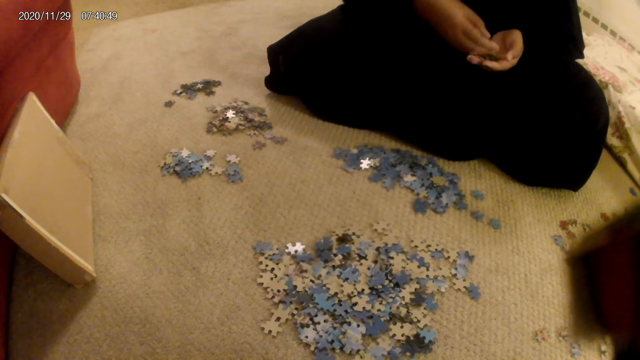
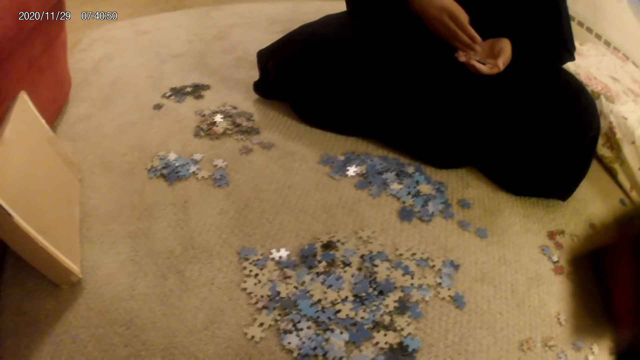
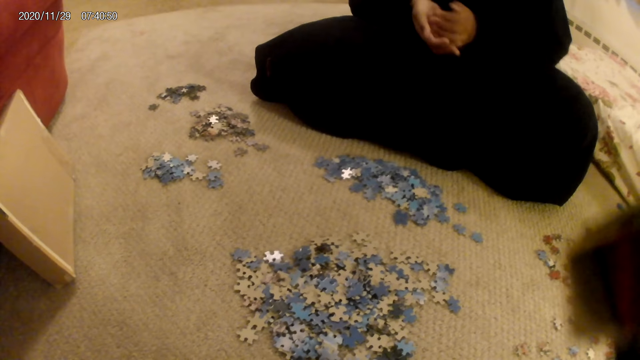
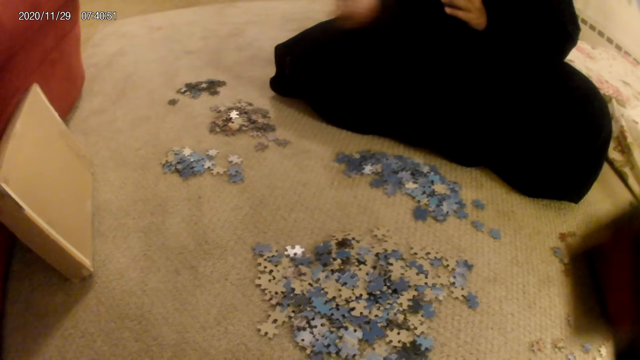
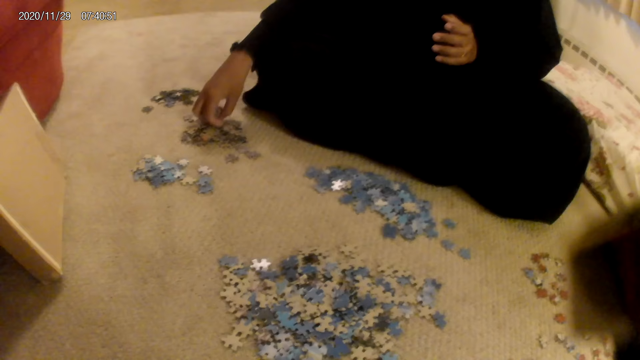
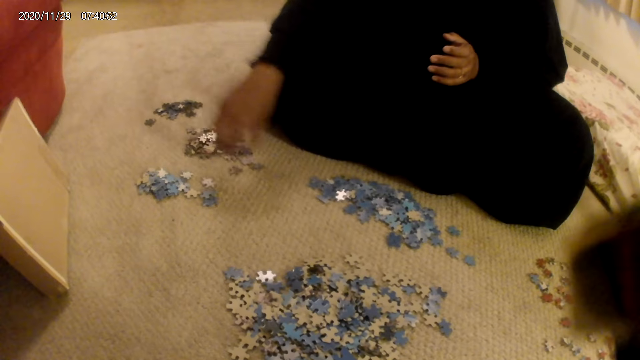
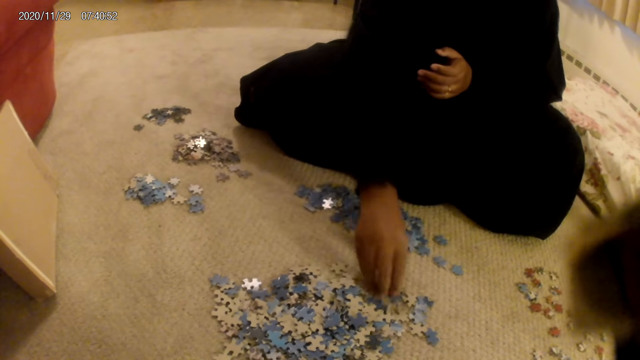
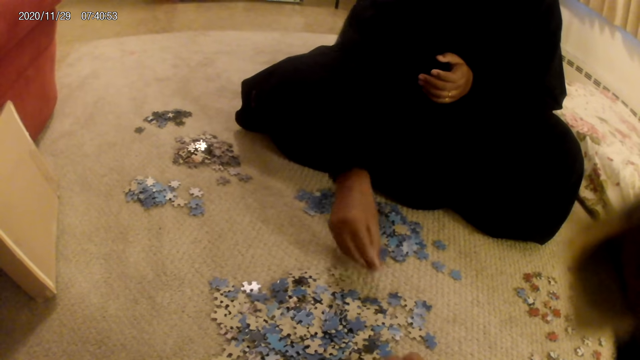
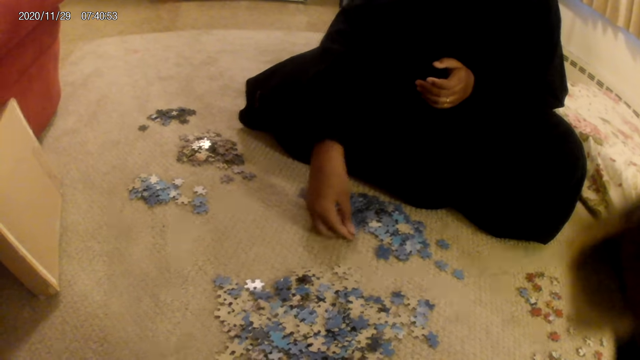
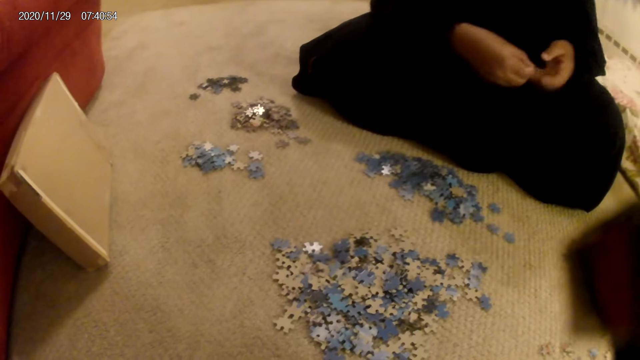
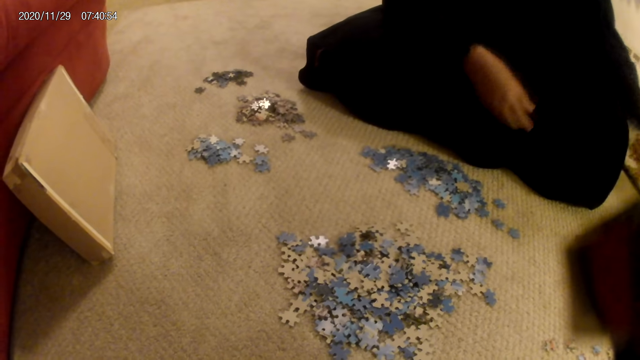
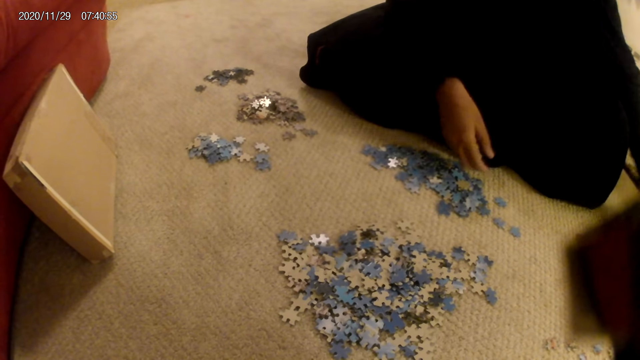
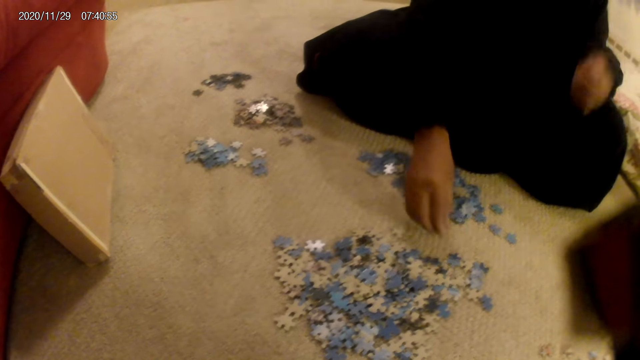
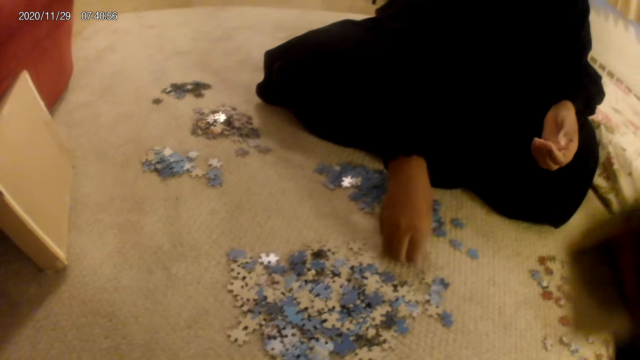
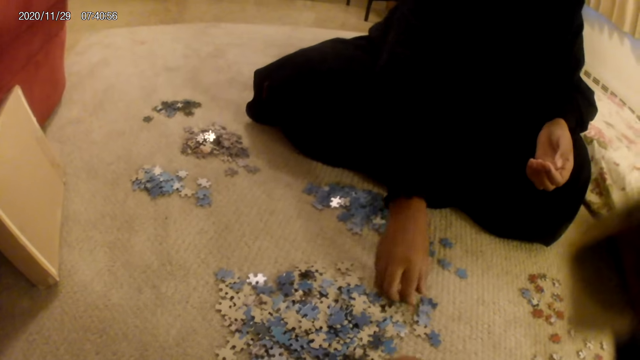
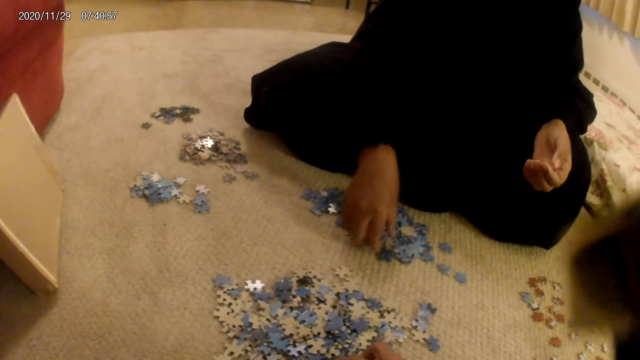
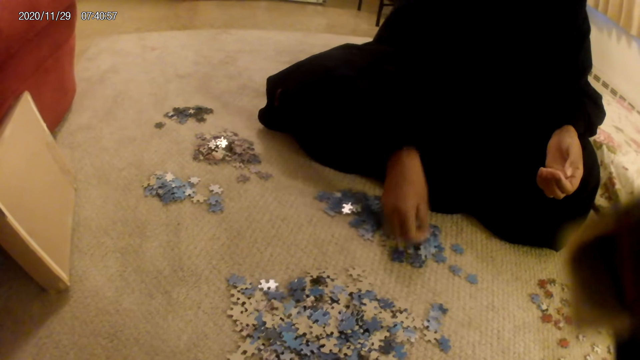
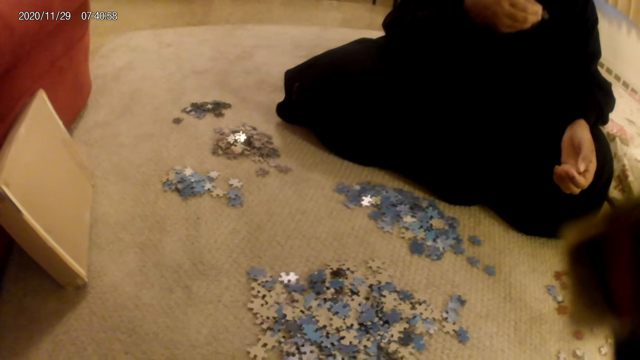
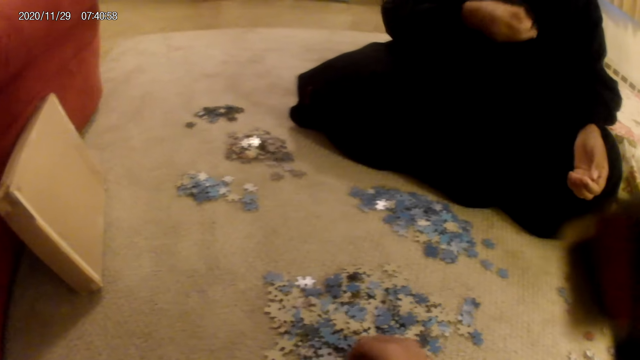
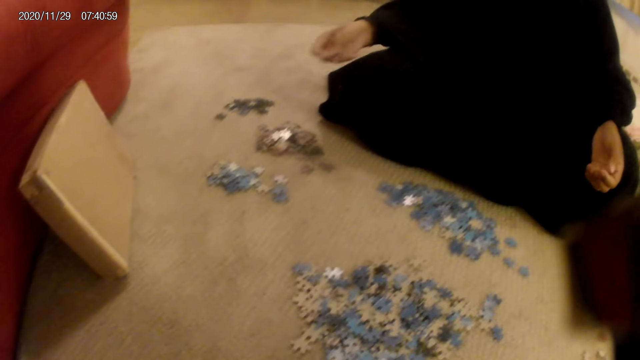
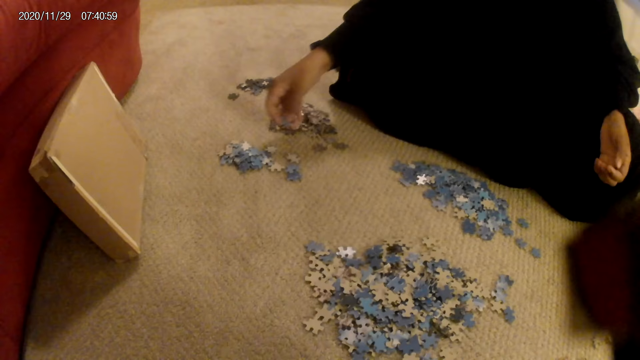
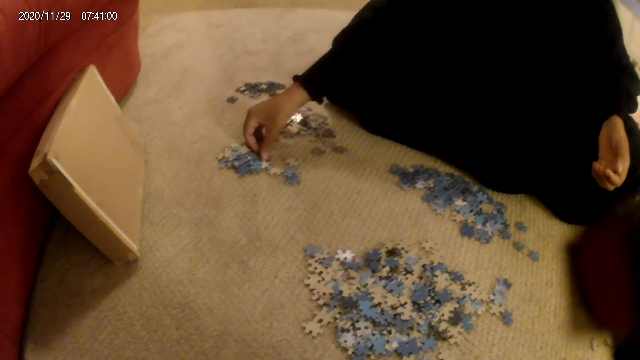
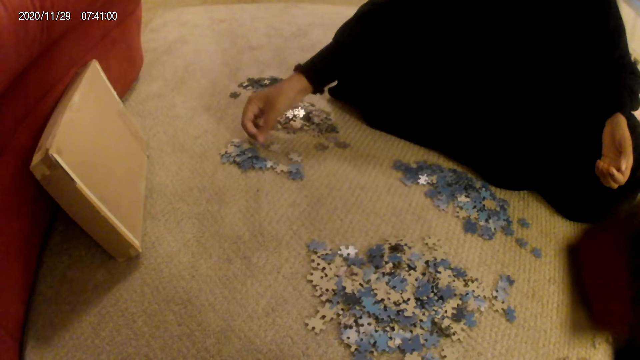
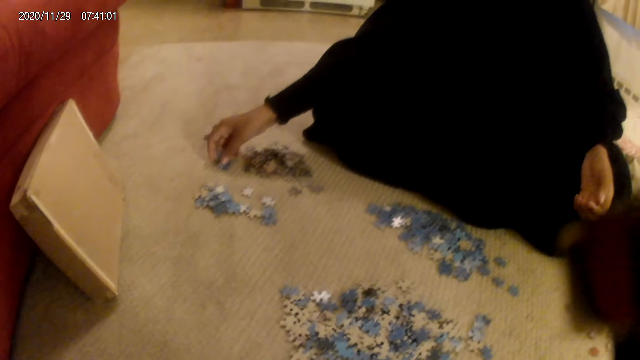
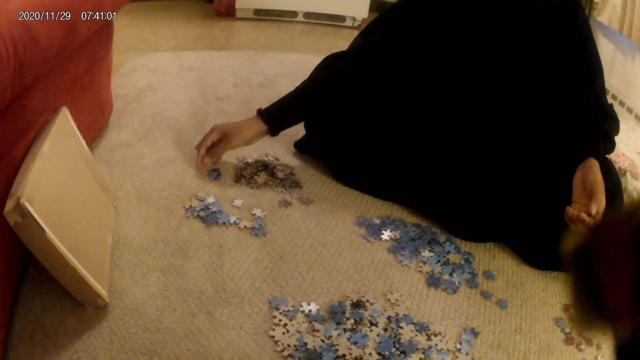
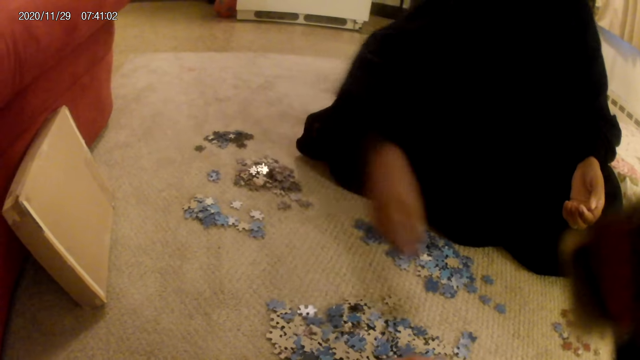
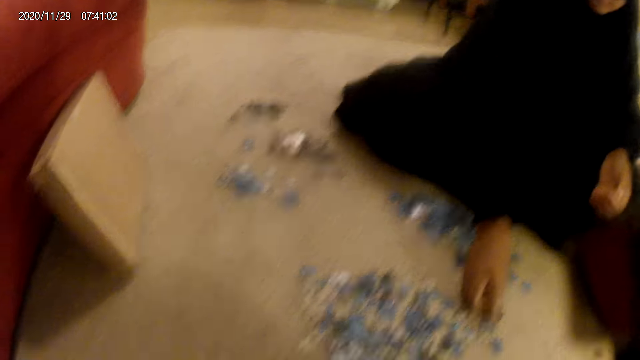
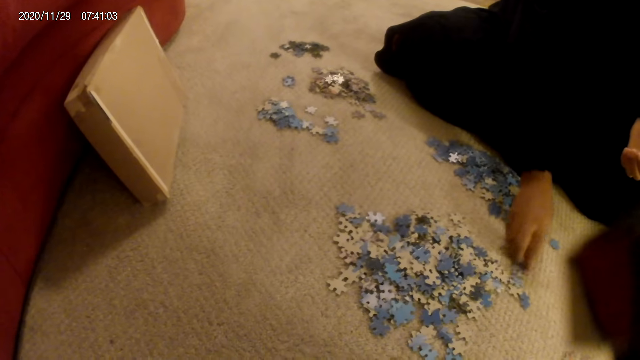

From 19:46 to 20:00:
A woman puts a jigsaw puzzle piece or card on the floor and picks up the jigsaw puzzle piece. The woman moves the cards on the floor. She moves the cards on the floor again. The woman puts the jigsaw puzzle piece on the floor, picks up the jigsaw puzzle piece, sorts the cards on the floor, looks at the jigsaw puzzle piece, picks the card from the floor, and puts the jigsaw puzzle piece on the floor. The woman drops the card on the floor. The camera wearer moves the jigsaw puzzle pieces.

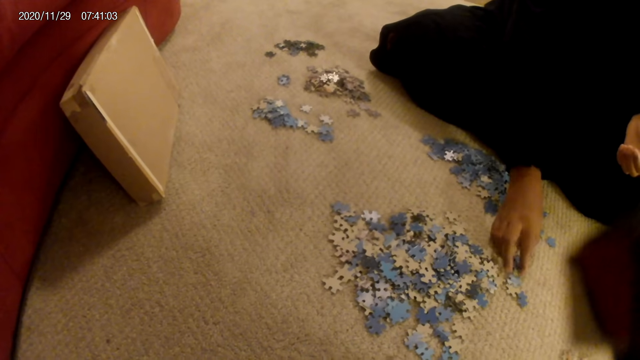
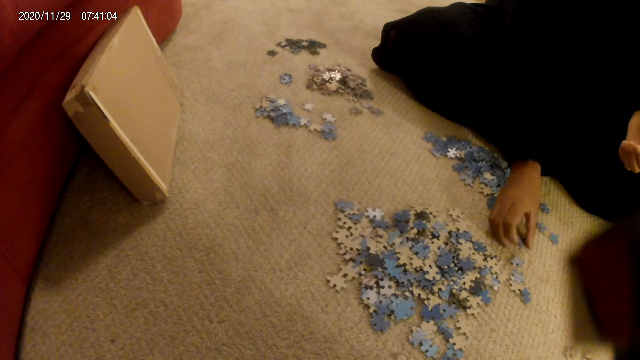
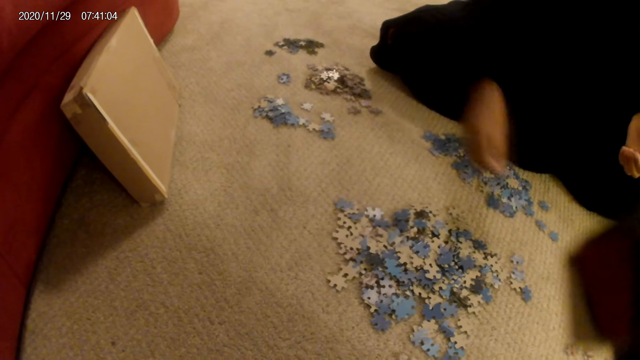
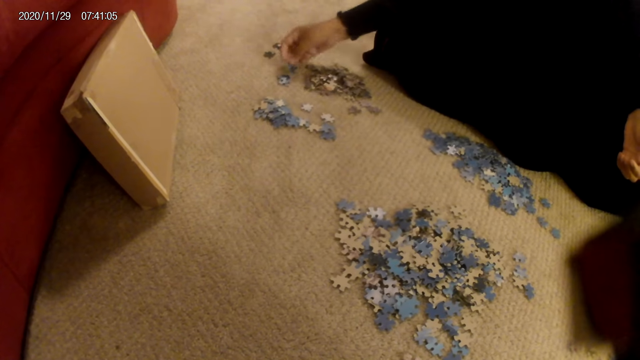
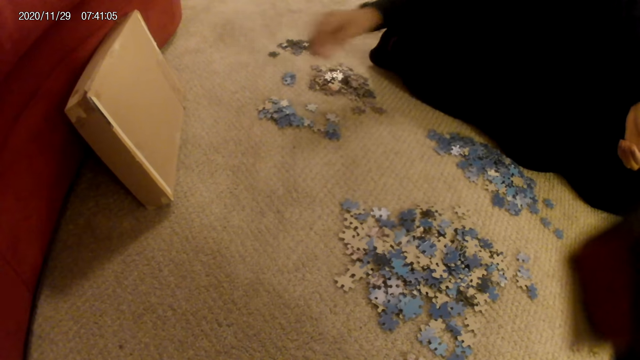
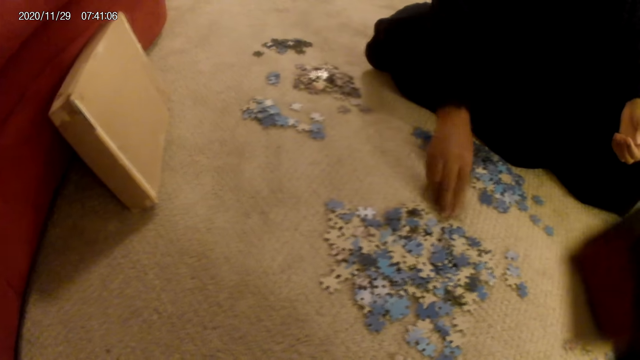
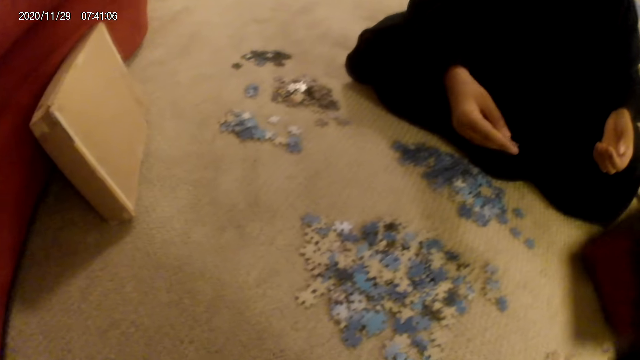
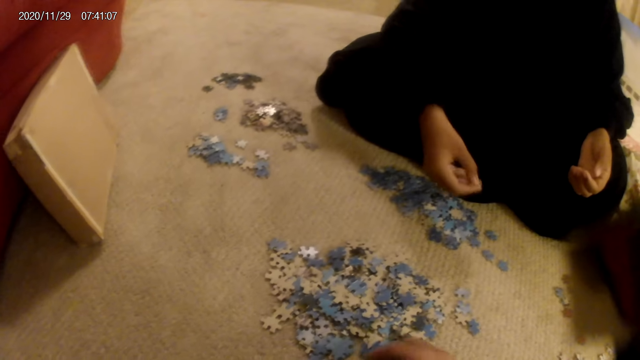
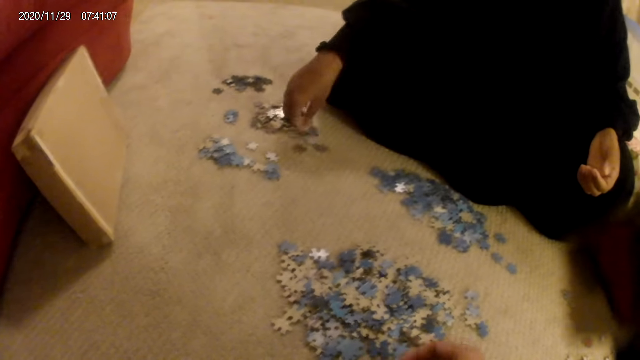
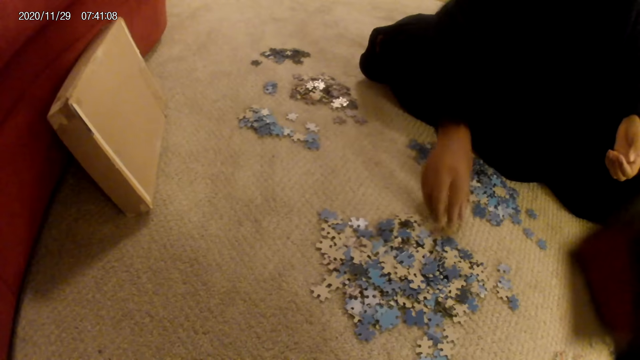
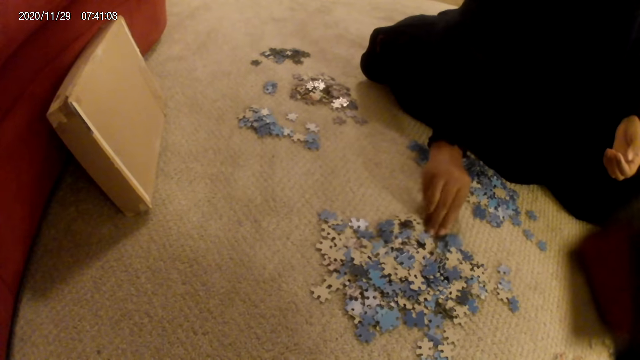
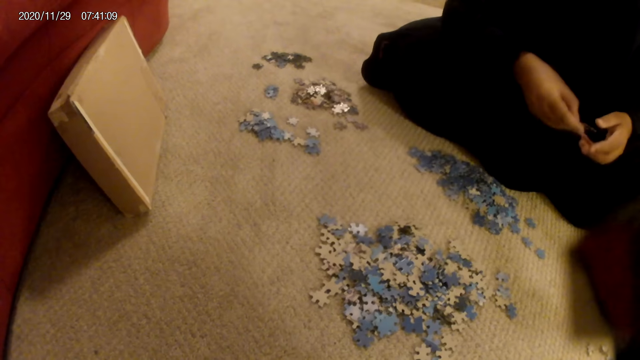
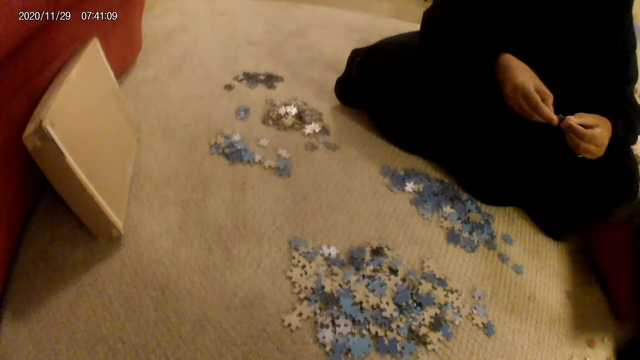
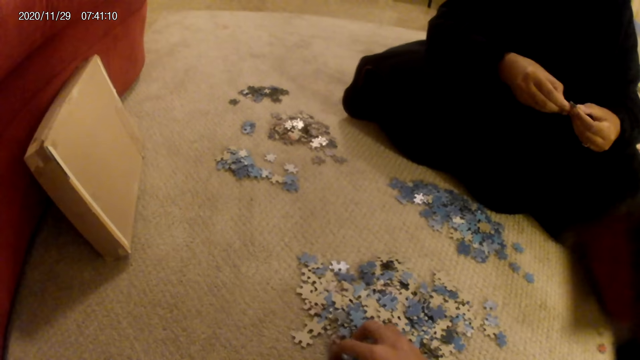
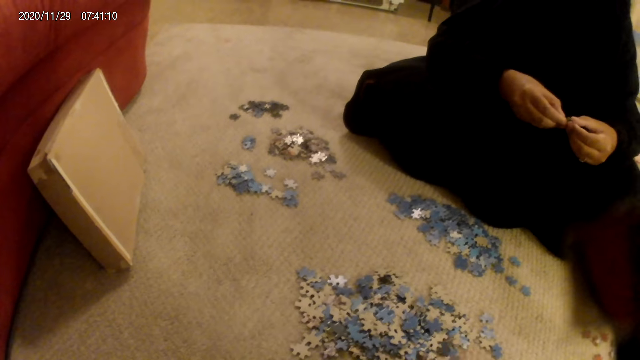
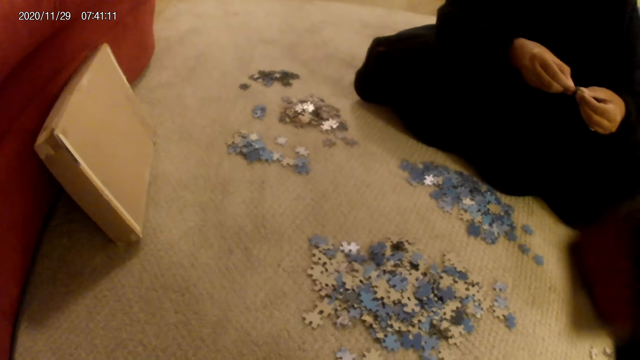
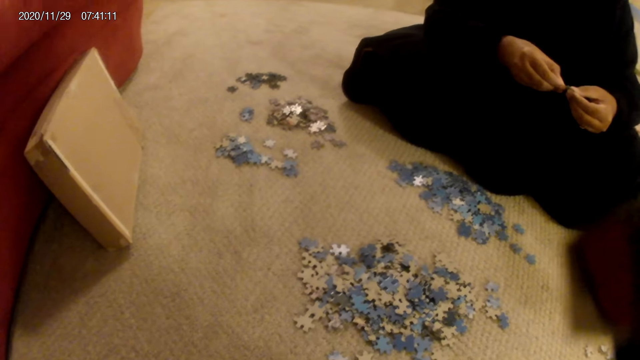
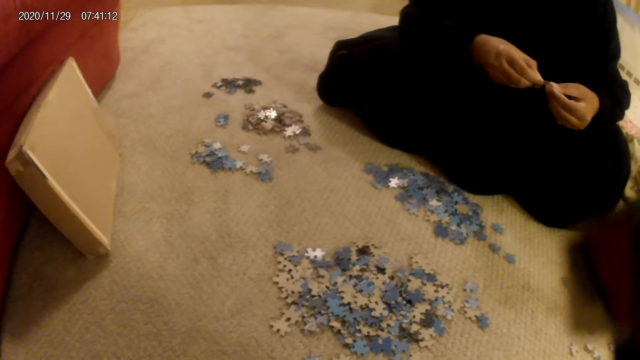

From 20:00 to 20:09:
A woman picks up a jigsaw puzzle piece or card, moves the cards on the floor, puts the jigsaw puzzle piece on the floor, moves the cards on the floor, picks up the jigsaw puzzle piece from the floor, and looks at the jigsaw puzzle piece. The camera wearer does something.
